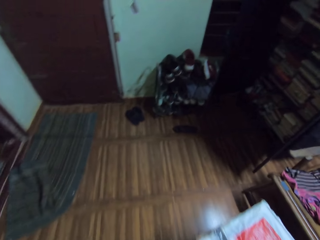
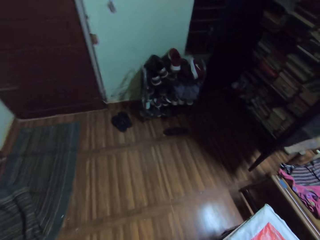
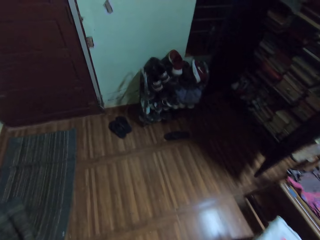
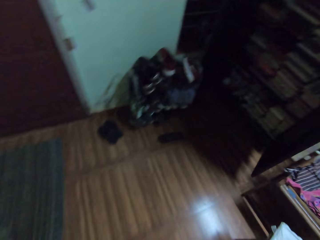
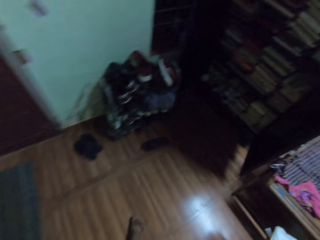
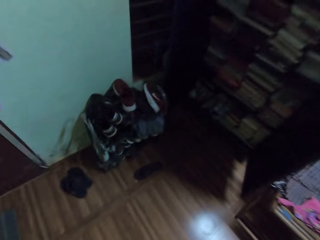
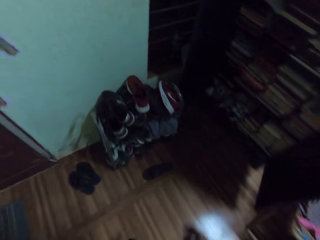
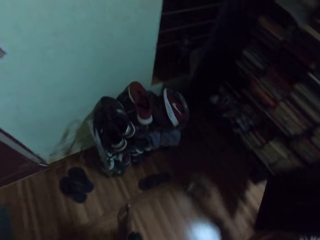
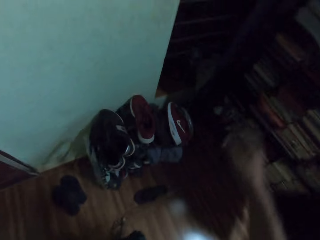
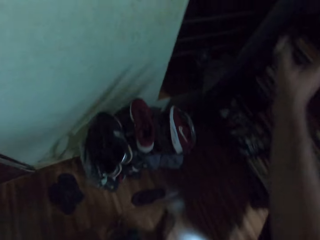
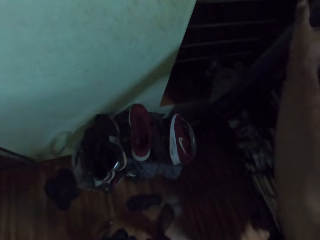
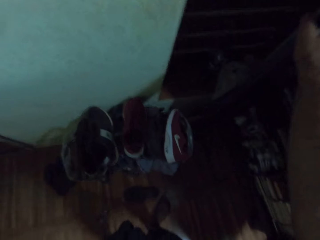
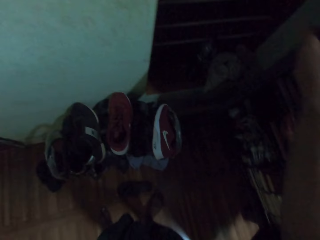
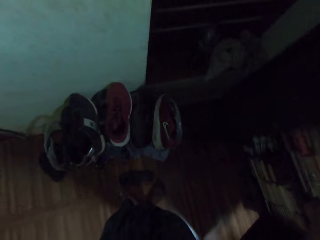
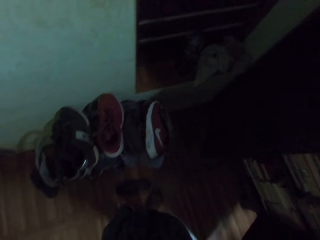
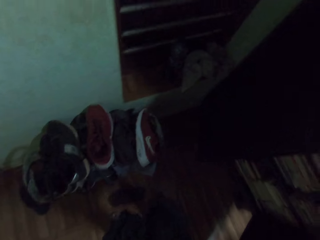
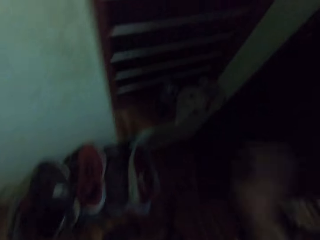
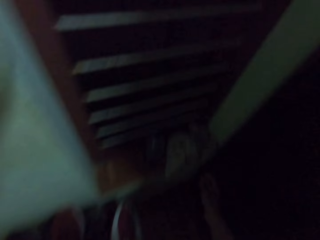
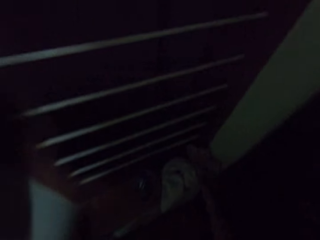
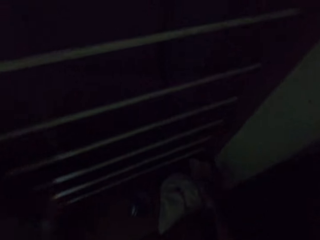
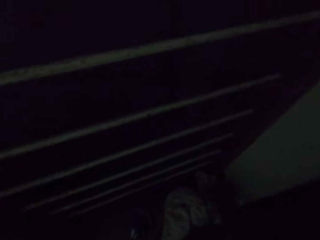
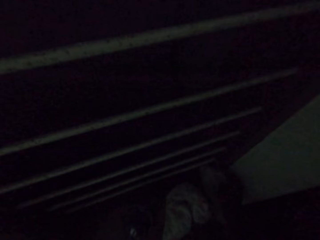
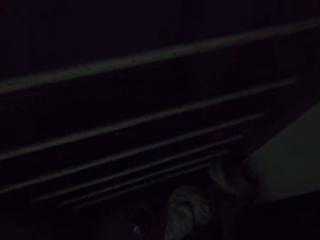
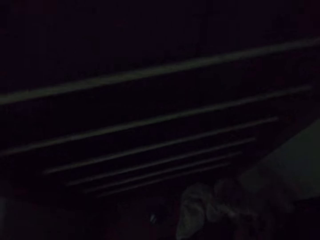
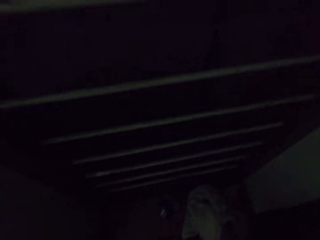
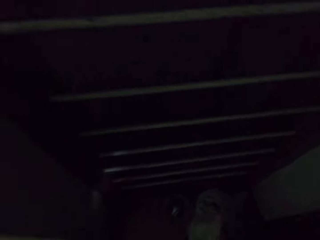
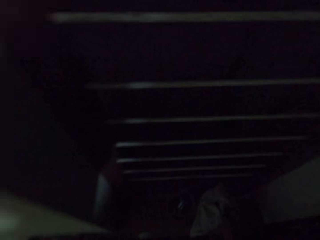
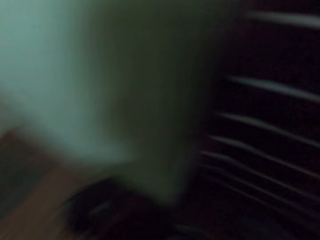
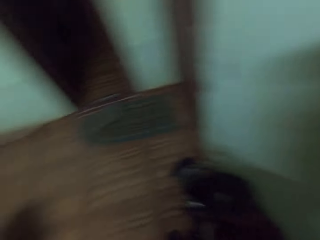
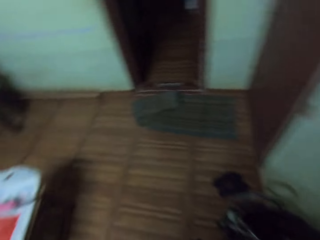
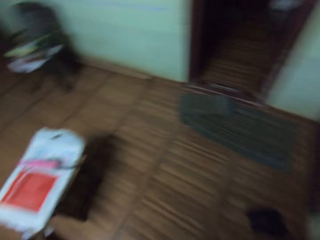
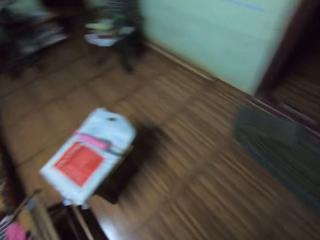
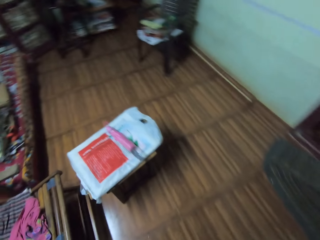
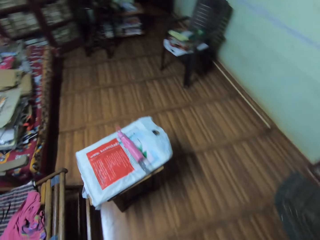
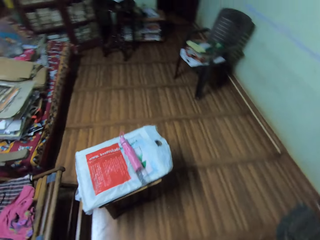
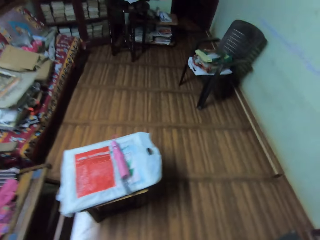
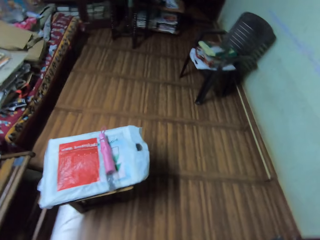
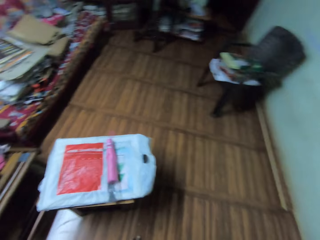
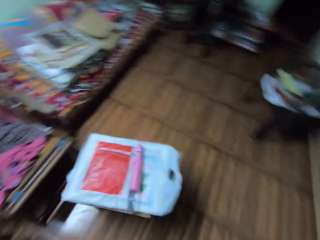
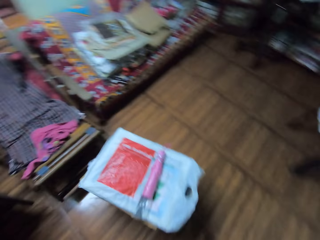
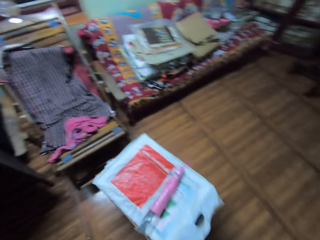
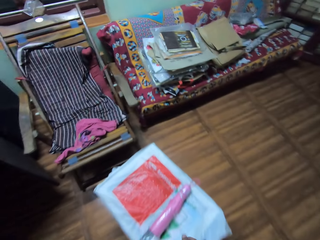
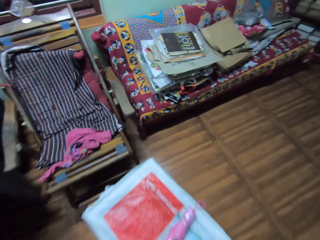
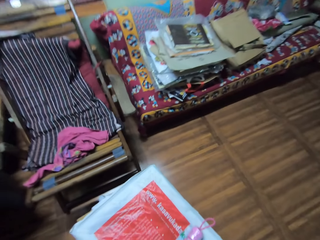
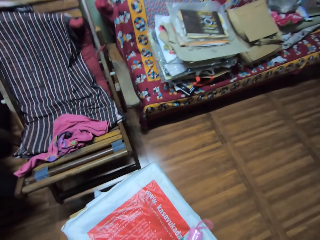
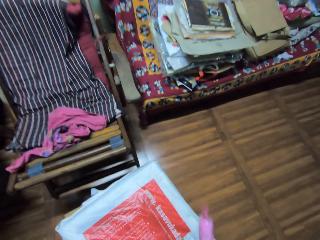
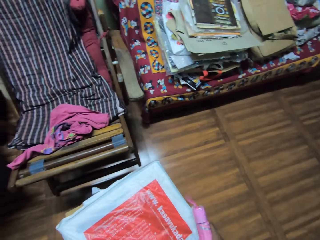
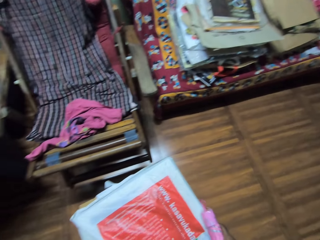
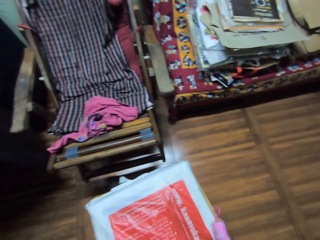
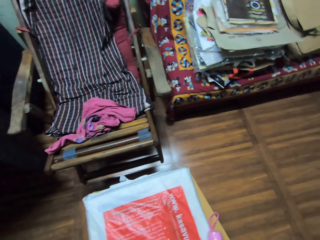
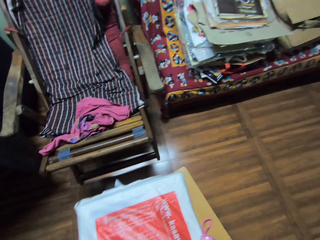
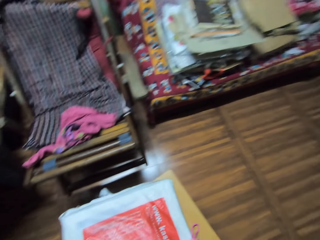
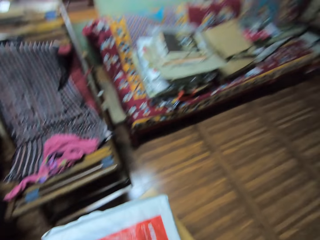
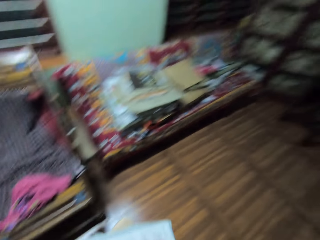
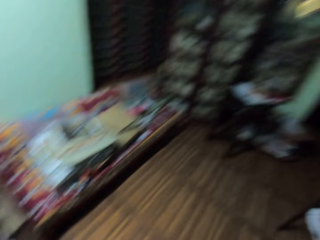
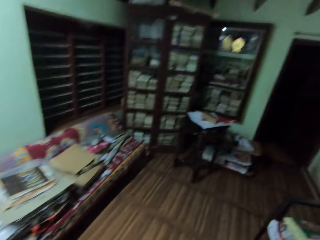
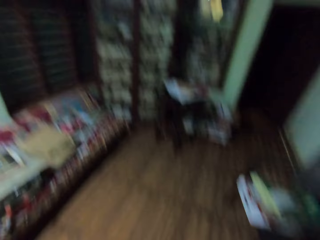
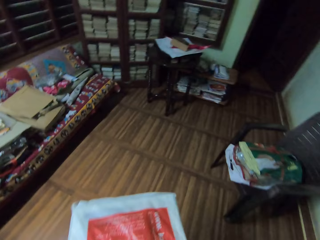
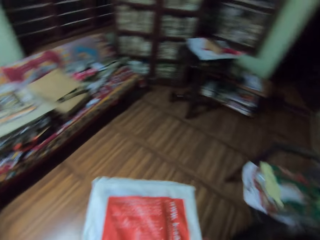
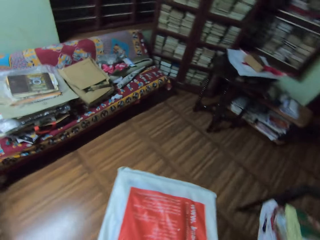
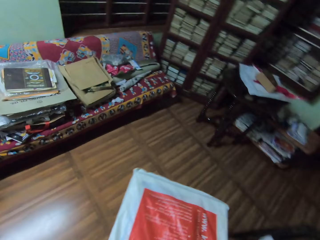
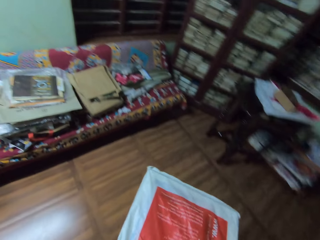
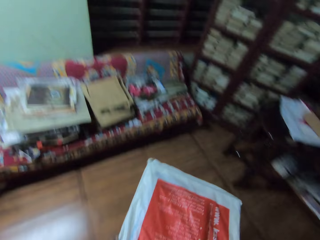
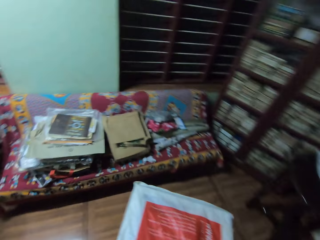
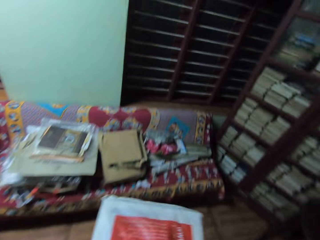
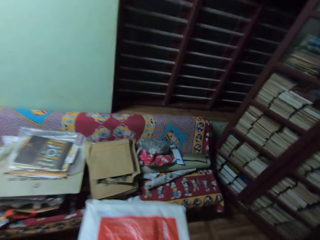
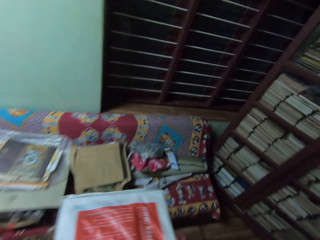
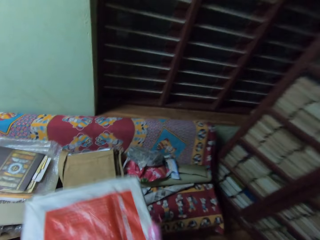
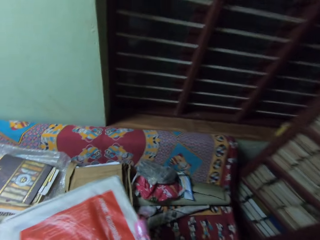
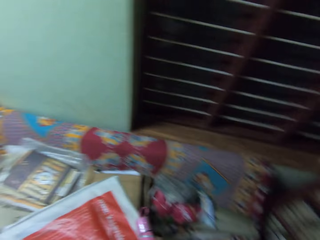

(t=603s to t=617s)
The camera wearer closes a door. They pick up a cloth. They move the cloth. They walk around the house to the left. They pick up the paper bag. They pick up an umbrella. They walk around the house to the right.

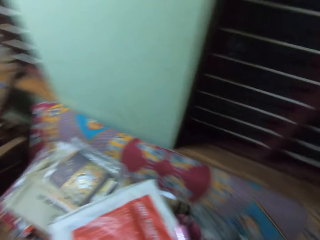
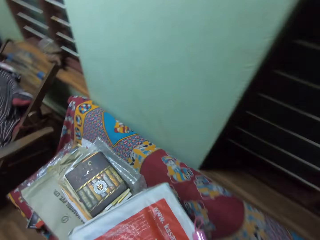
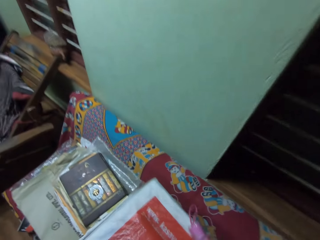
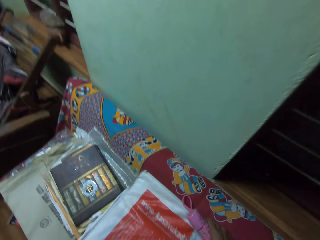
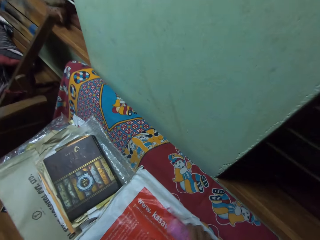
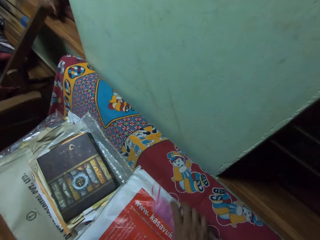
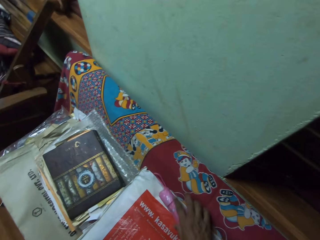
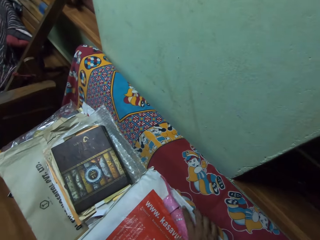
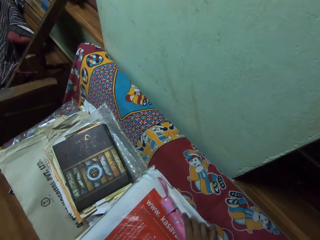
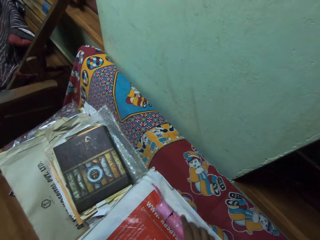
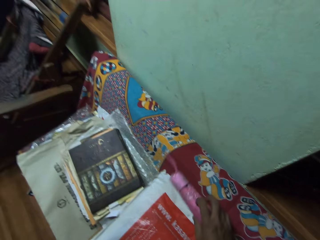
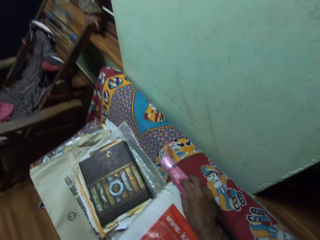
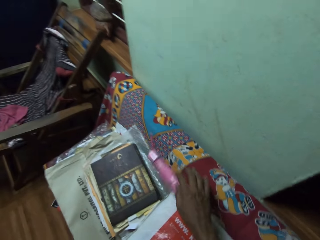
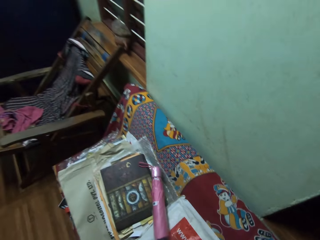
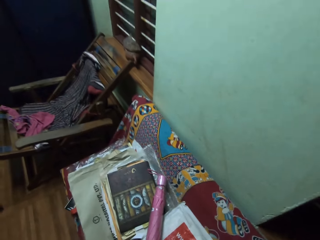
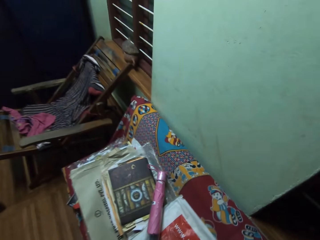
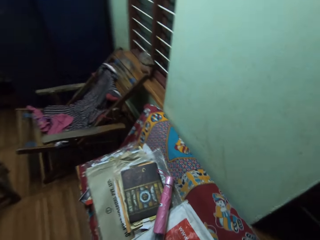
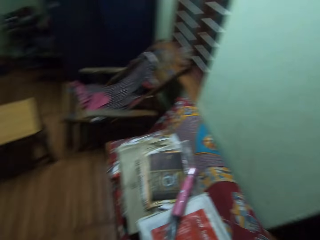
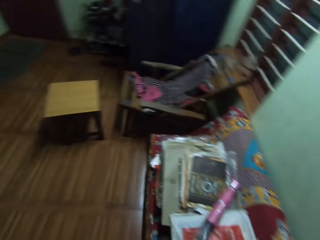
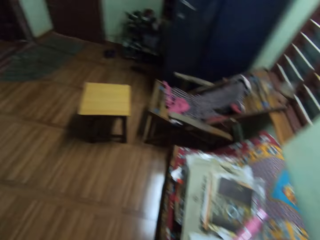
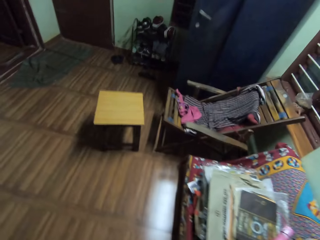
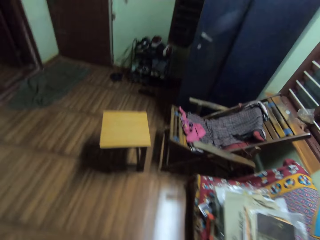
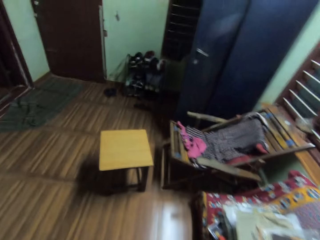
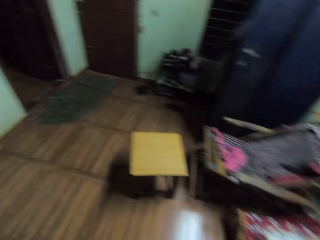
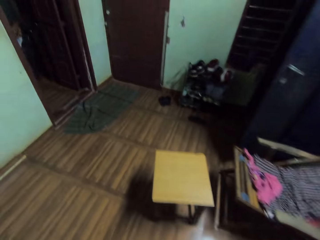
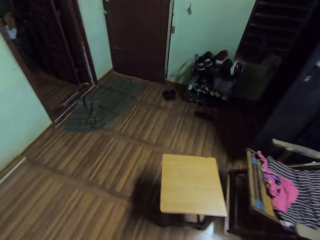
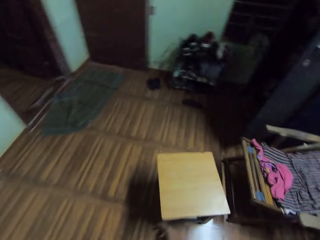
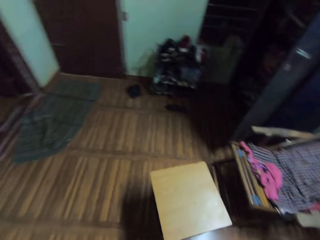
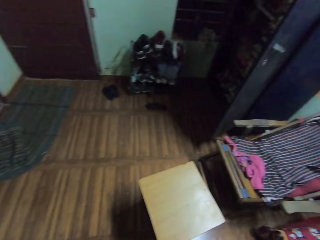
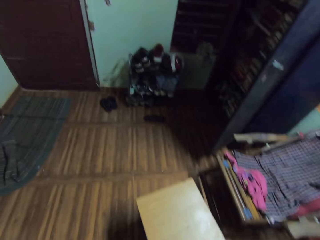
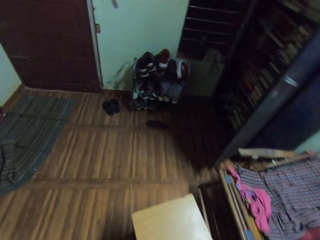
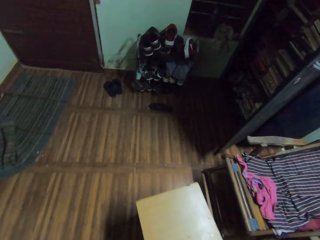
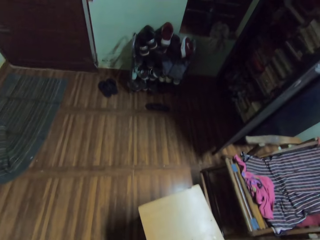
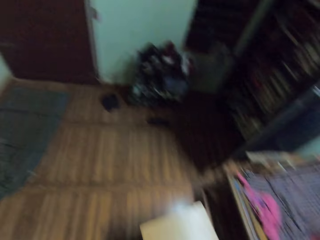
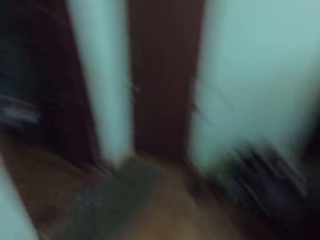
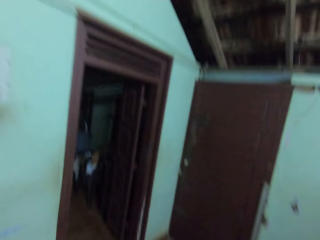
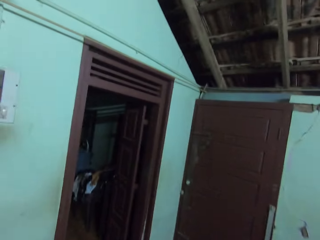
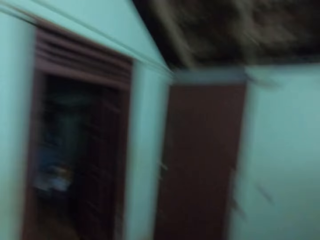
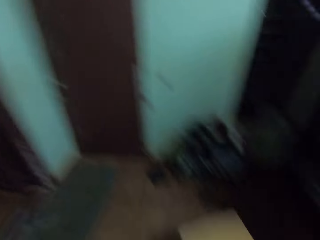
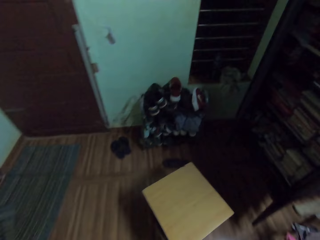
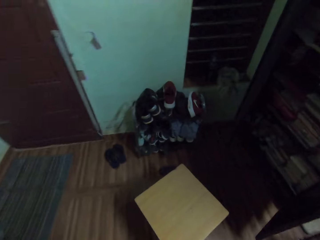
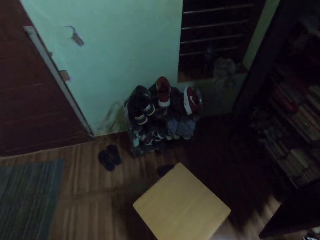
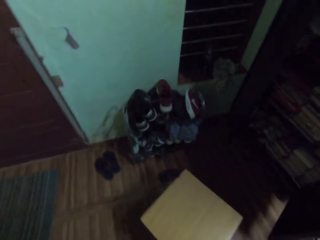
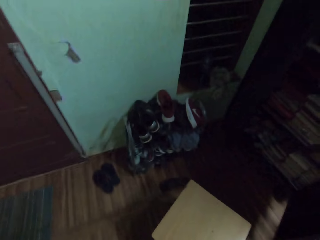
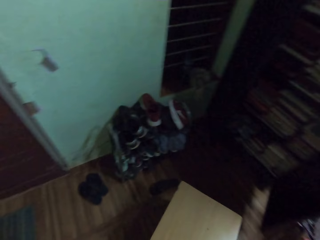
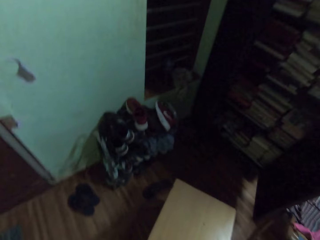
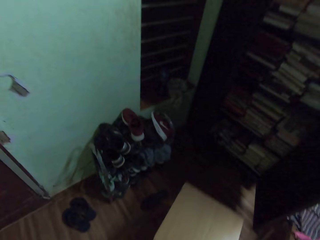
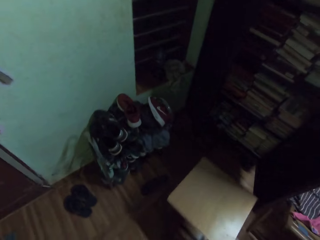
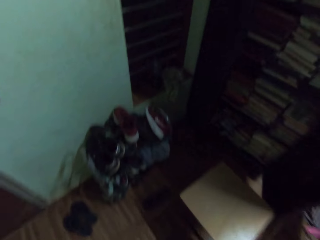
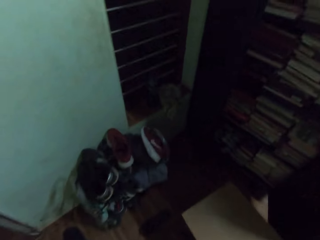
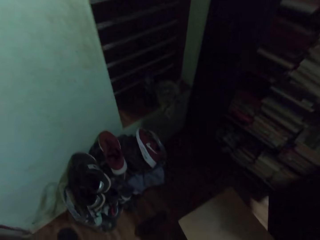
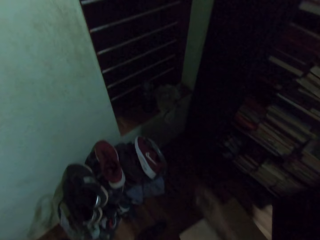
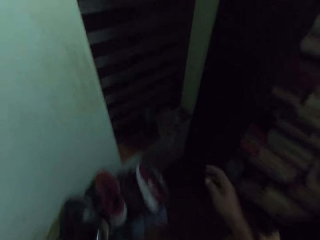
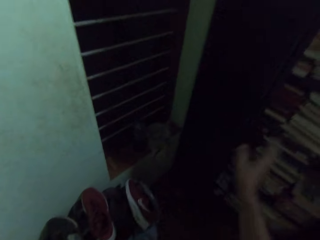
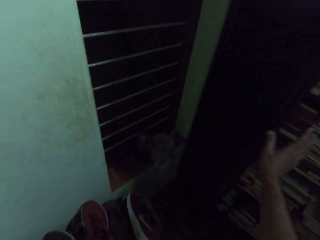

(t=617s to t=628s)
The camera wearer places the paper bag on the couch. They place the umbrella on the couch. They walk around the house to the left. They push a stool.
